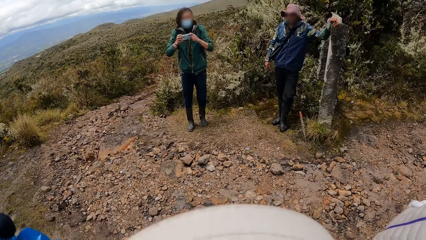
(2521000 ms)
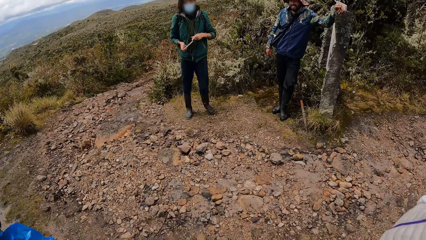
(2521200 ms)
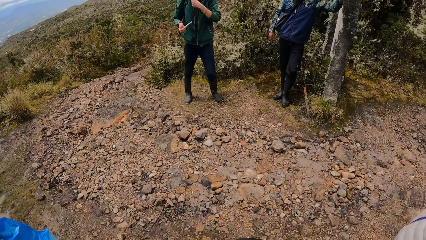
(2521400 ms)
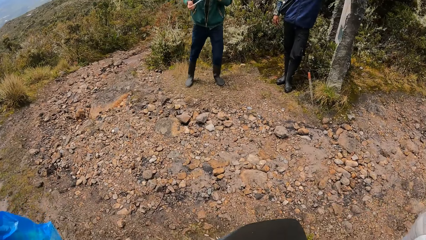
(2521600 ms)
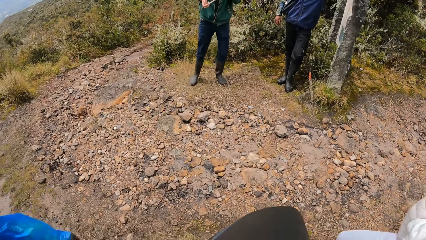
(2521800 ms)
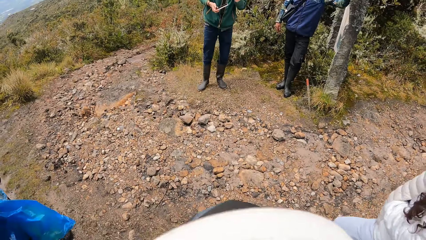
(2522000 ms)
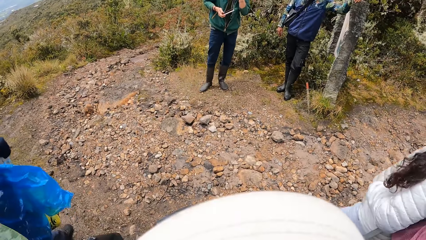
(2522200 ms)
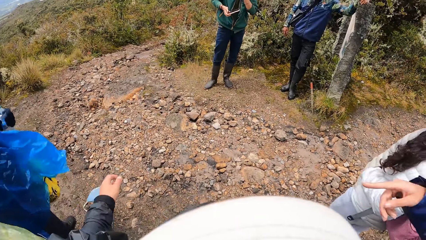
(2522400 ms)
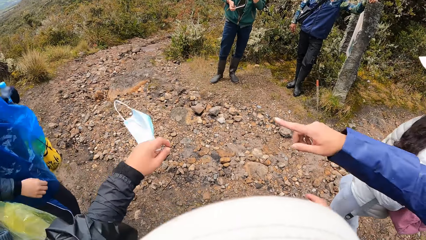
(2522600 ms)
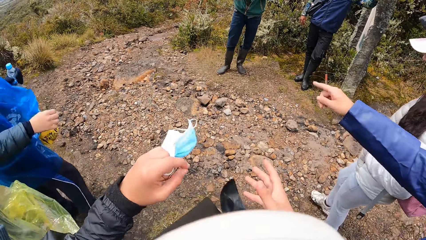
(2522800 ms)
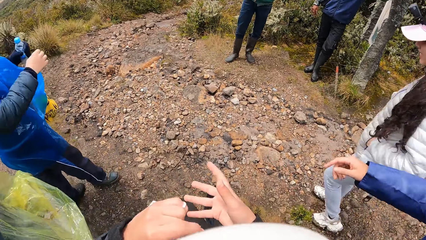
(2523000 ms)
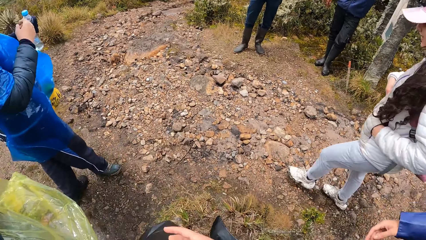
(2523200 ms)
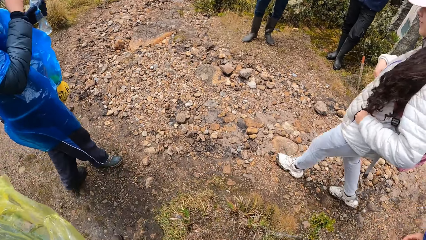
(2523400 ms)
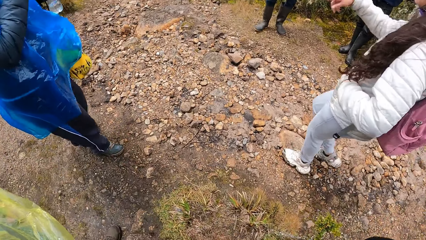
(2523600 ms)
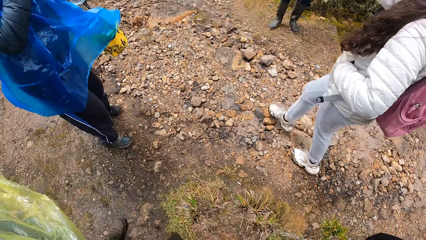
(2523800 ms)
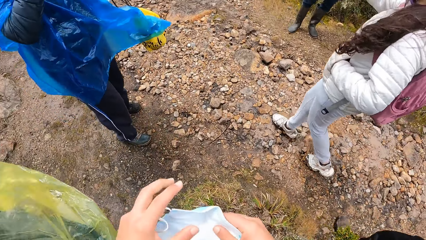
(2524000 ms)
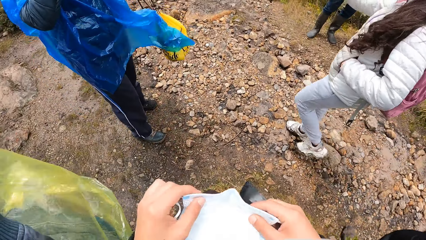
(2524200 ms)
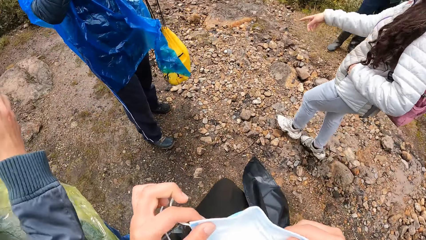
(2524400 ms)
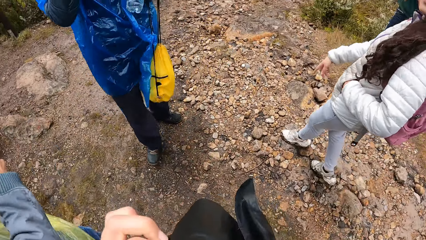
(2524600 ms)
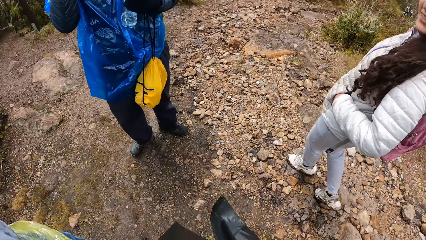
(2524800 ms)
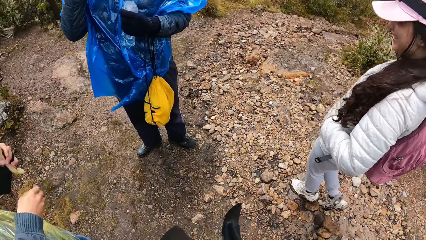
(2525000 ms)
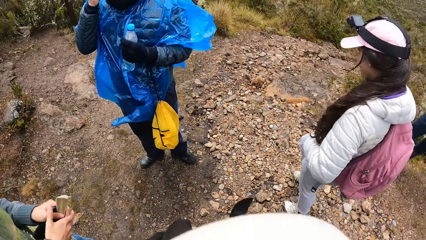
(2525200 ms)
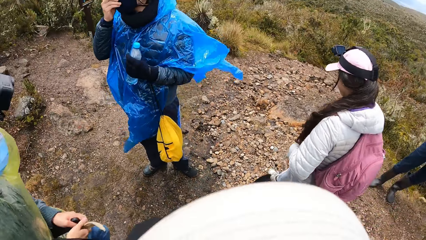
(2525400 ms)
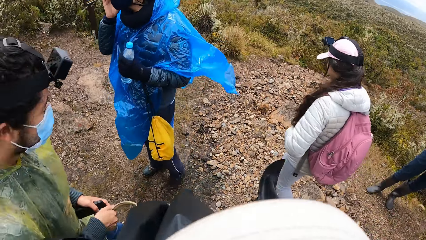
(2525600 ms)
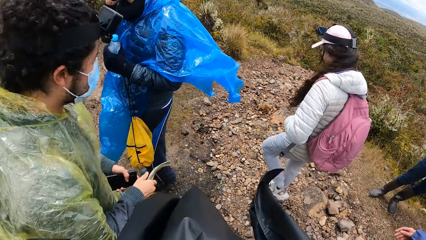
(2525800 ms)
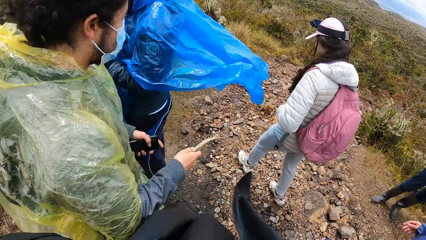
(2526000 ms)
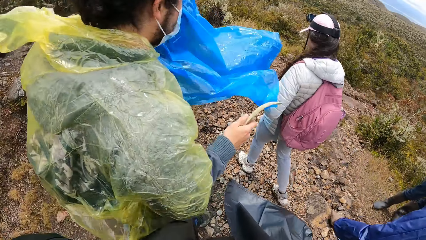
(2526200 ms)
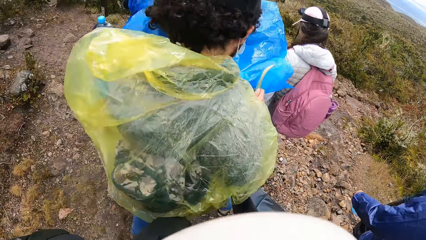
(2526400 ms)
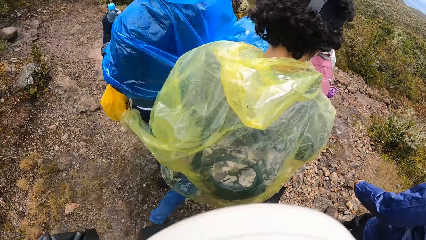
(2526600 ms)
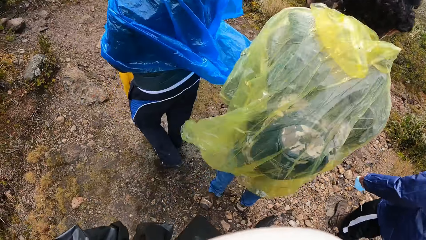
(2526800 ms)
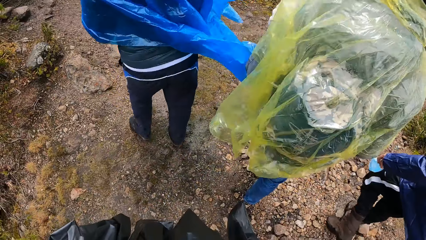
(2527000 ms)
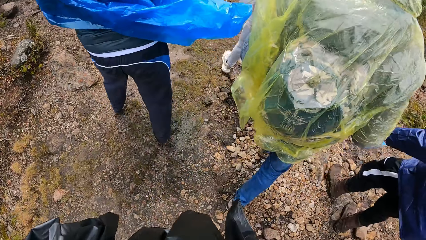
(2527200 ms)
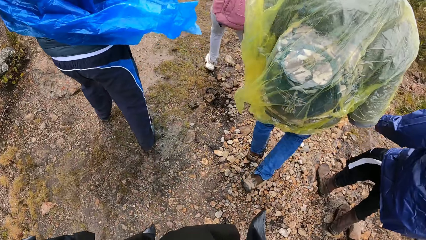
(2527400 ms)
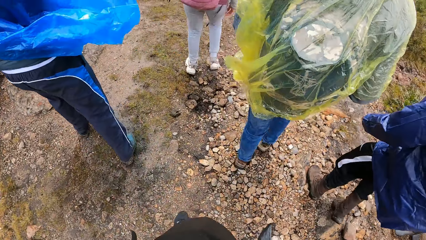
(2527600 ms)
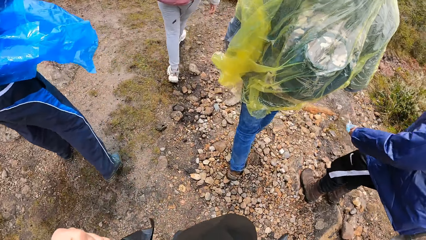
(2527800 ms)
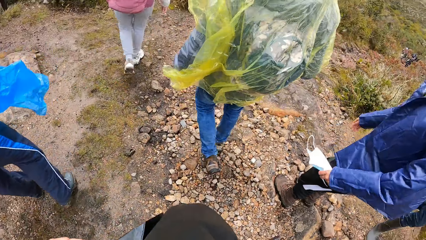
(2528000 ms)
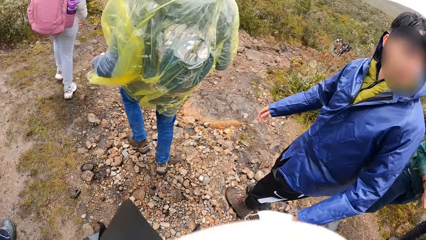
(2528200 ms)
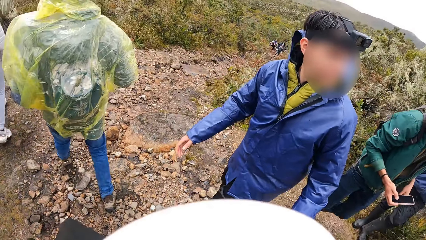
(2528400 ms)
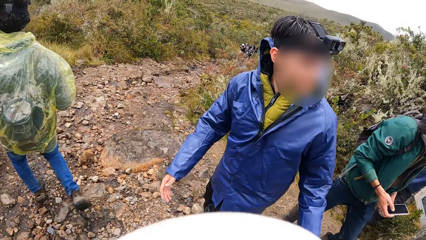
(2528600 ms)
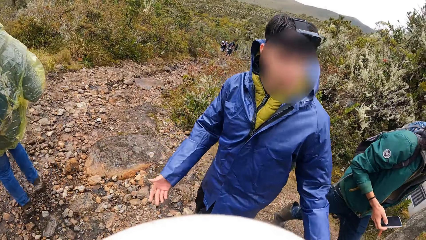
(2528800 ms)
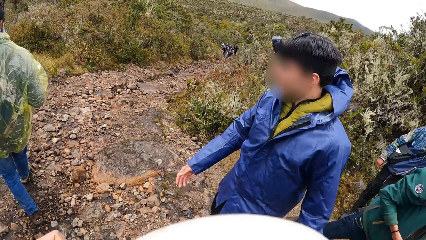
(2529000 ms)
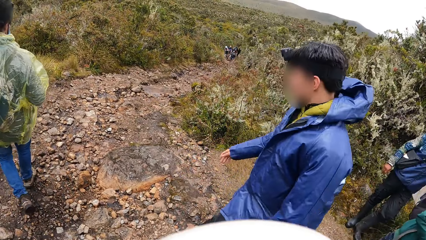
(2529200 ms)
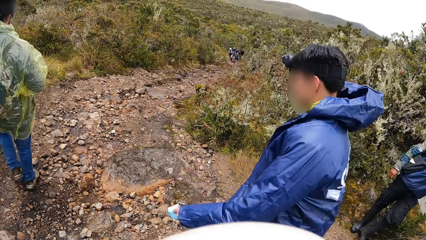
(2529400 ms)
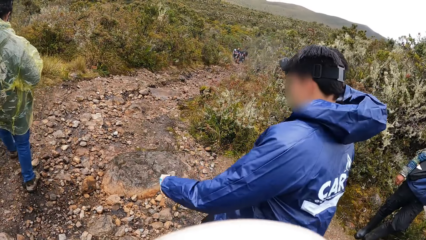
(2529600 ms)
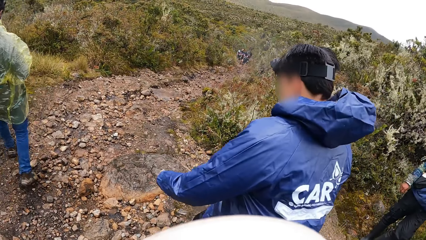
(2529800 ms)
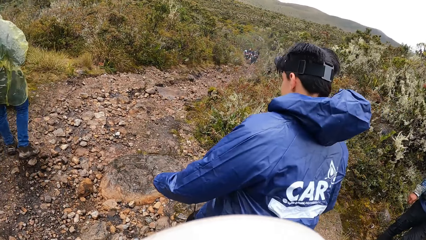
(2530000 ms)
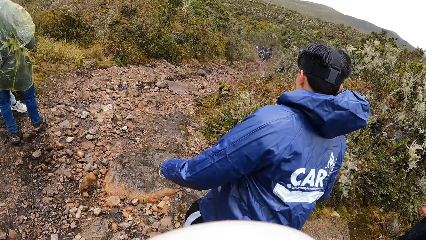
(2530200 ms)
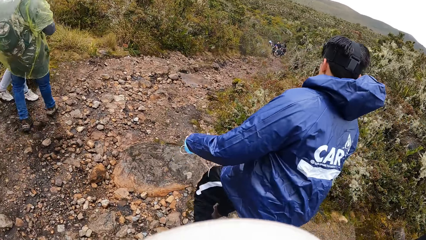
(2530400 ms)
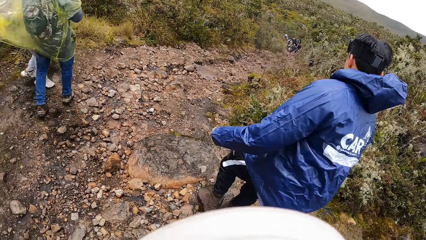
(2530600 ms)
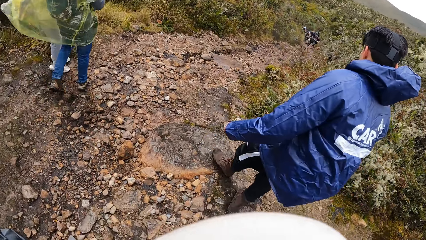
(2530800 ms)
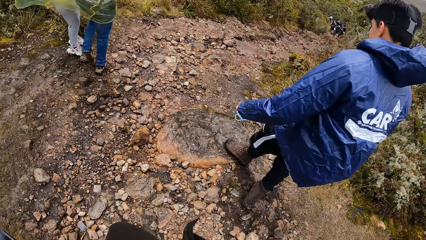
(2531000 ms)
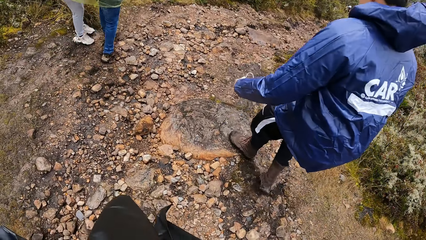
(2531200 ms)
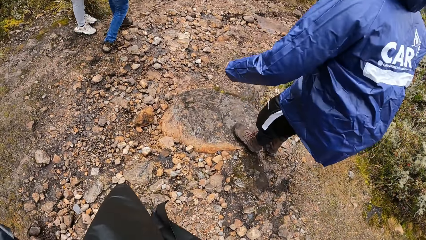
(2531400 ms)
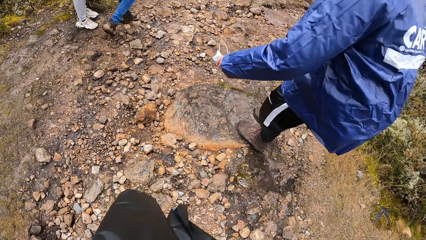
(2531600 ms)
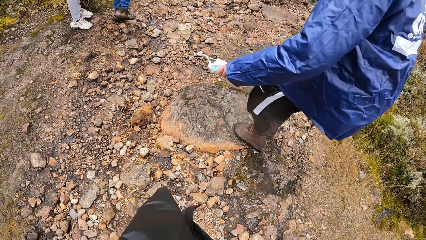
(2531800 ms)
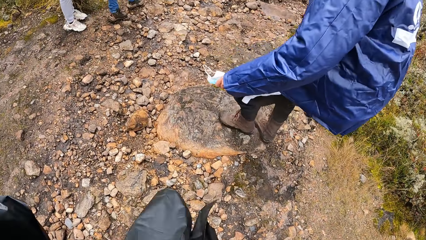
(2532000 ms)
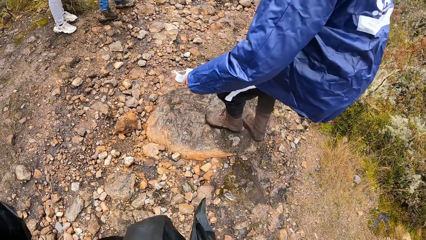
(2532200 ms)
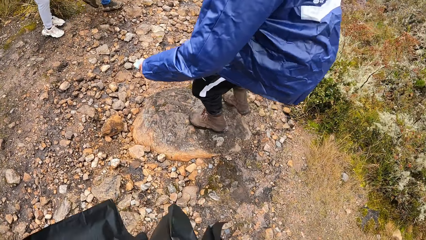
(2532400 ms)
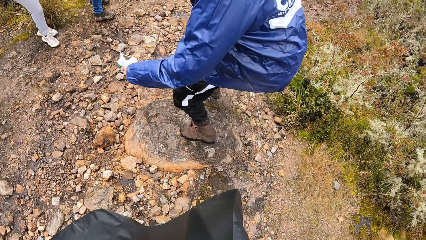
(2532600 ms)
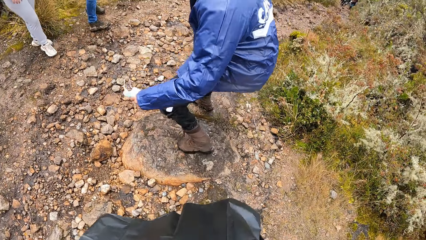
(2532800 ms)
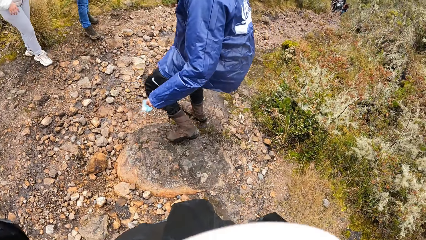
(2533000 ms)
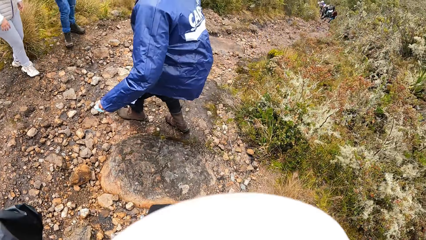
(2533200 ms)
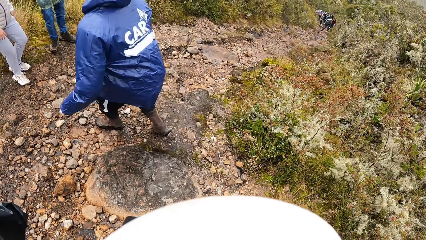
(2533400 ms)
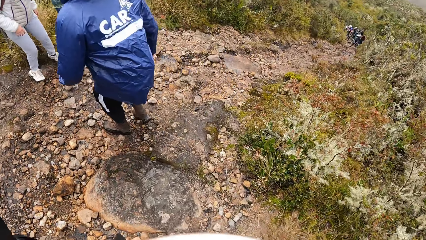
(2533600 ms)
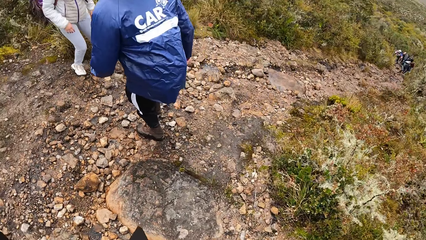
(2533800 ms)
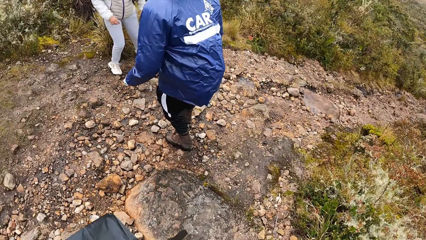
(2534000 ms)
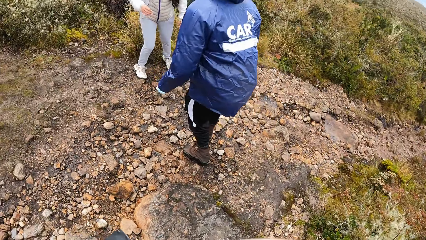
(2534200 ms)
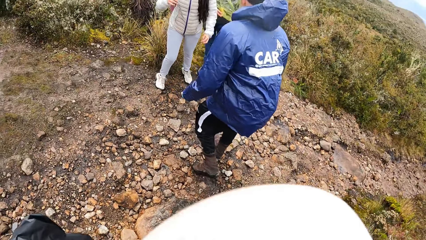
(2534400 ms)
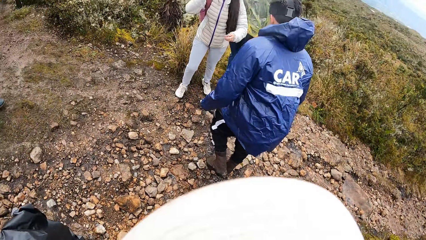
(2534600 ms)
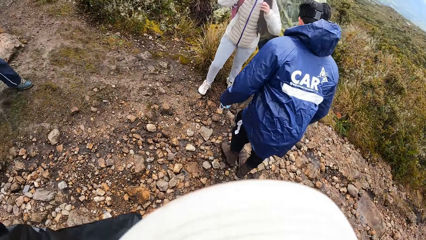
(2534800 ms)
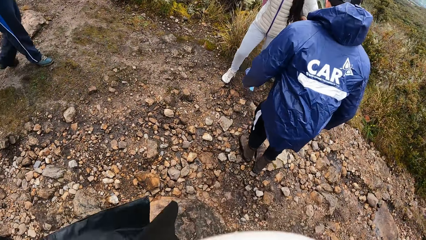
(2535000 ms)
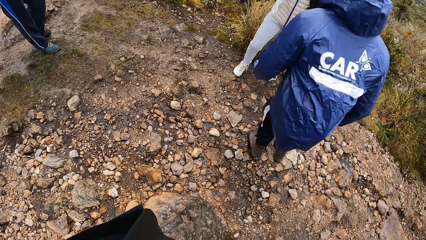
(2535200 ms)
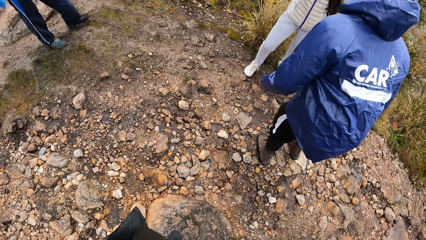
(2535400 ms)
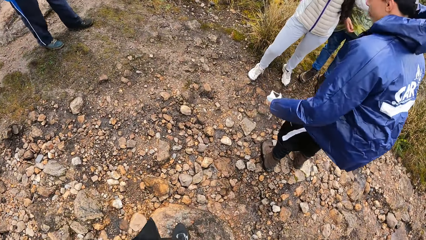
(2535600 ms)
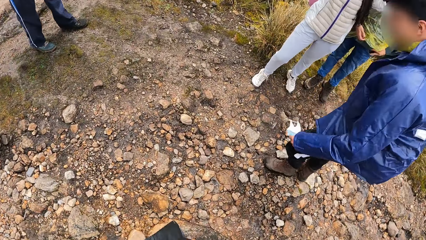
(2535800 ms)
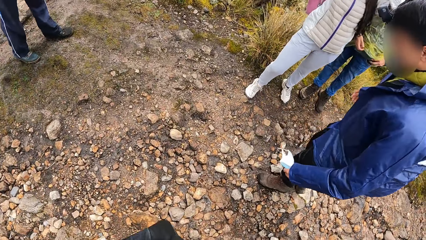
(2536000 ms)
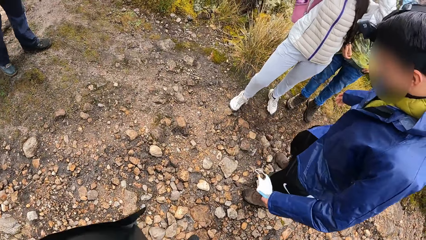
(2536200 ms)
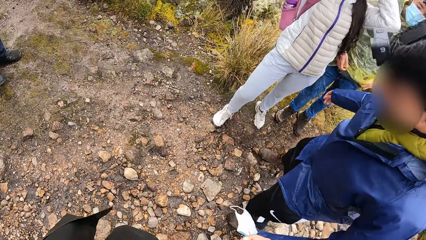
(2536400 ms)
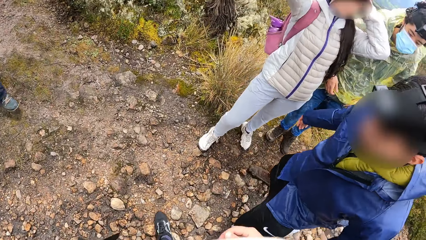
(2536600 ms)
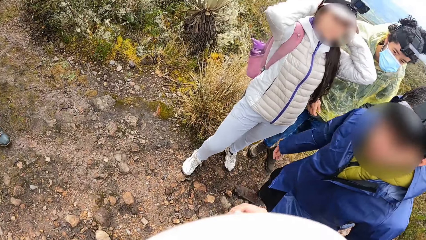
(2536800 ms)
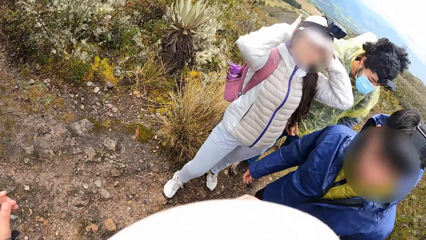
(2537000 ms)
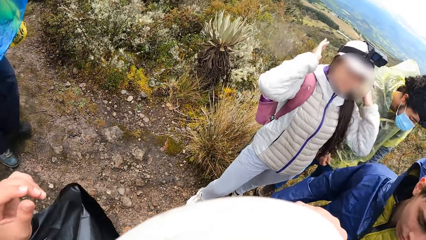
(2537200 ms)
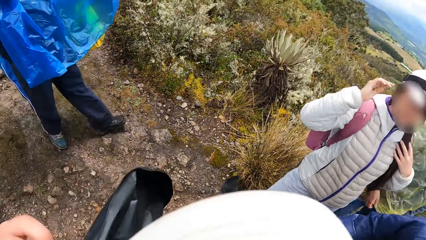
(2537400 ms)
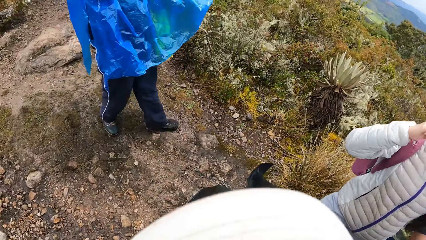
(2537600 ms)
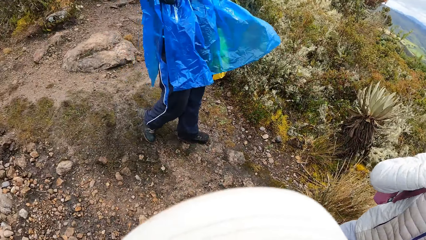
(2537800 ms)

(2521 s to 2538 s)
A lady moves the hand and moves the legs. The woman walks in the bushy hill. The camera wearer walks in the bushy hill. The man walks in the bushy hill. Another man walks down the hill.
